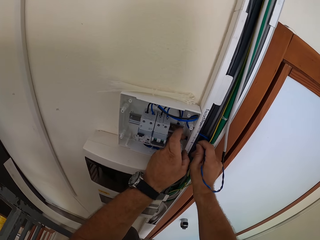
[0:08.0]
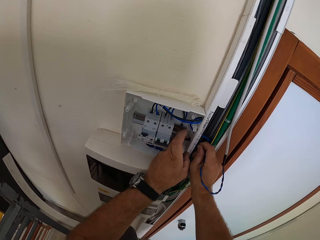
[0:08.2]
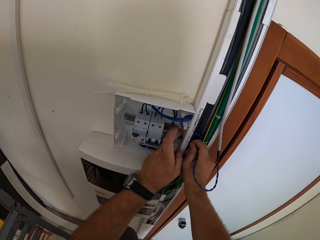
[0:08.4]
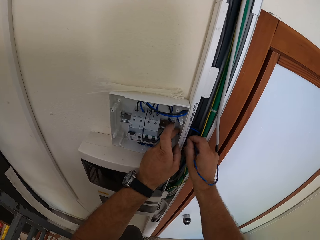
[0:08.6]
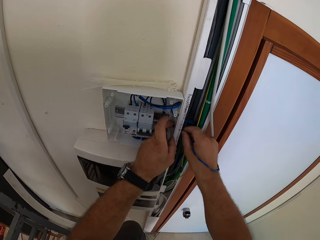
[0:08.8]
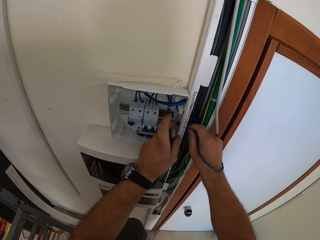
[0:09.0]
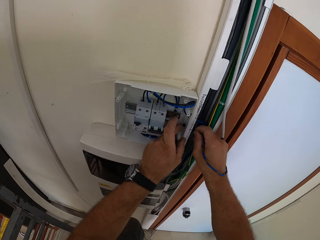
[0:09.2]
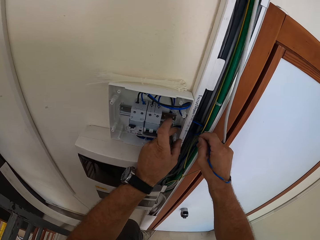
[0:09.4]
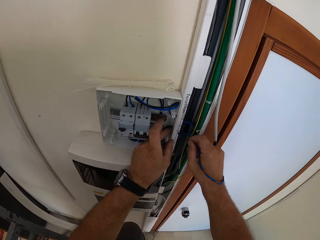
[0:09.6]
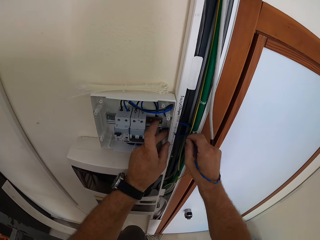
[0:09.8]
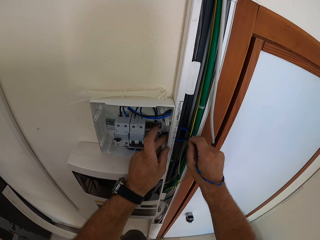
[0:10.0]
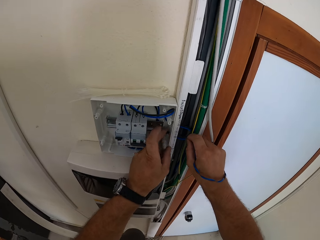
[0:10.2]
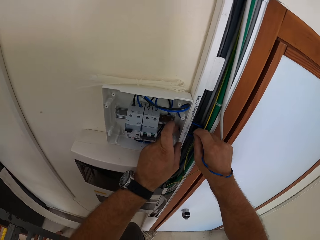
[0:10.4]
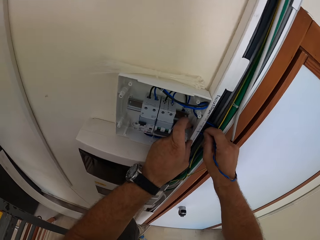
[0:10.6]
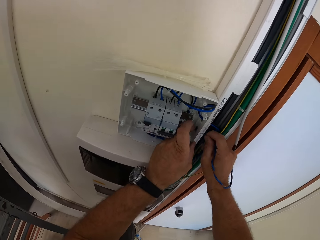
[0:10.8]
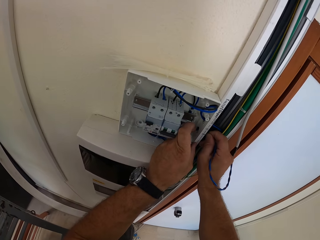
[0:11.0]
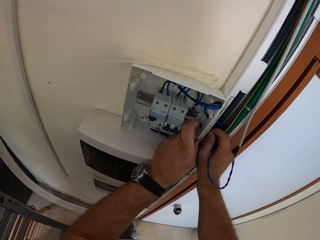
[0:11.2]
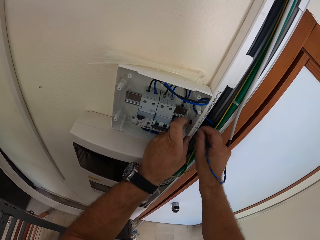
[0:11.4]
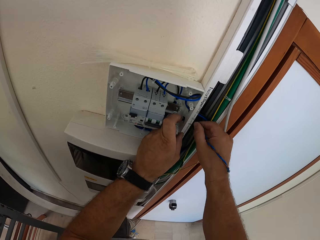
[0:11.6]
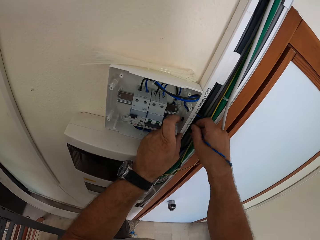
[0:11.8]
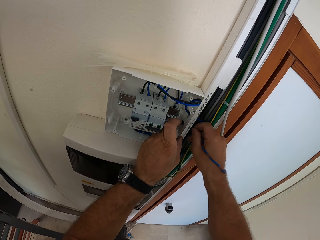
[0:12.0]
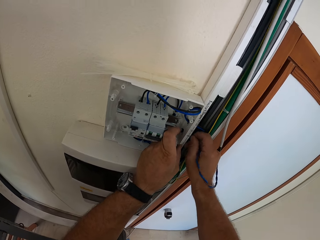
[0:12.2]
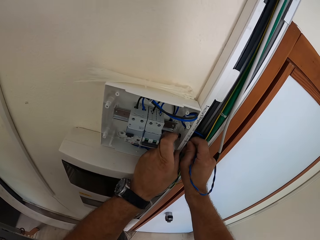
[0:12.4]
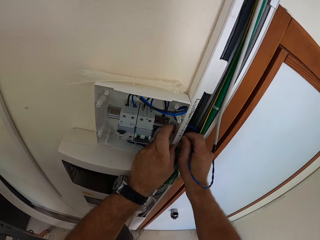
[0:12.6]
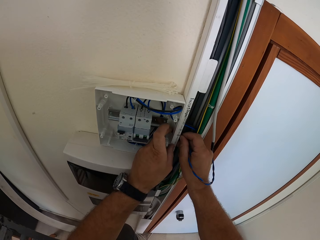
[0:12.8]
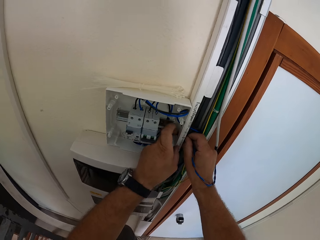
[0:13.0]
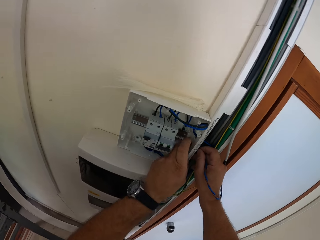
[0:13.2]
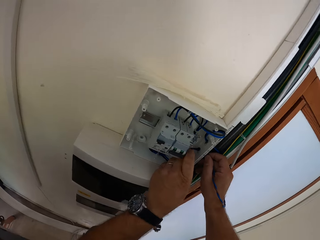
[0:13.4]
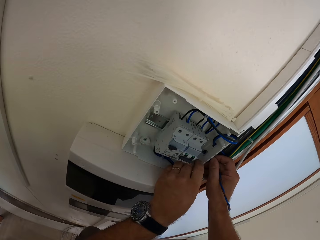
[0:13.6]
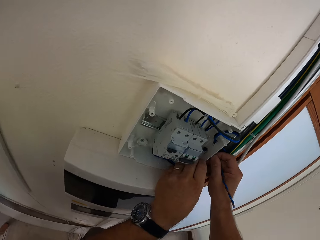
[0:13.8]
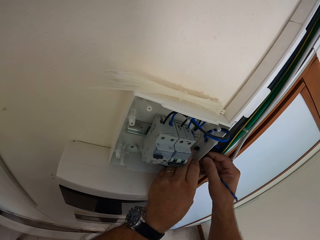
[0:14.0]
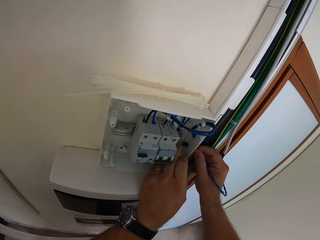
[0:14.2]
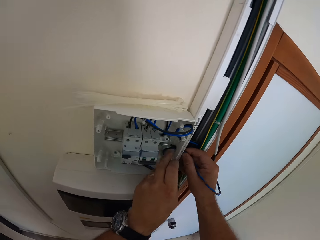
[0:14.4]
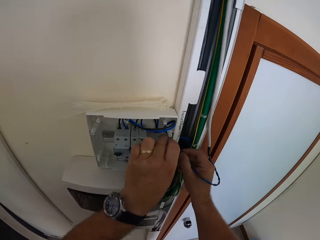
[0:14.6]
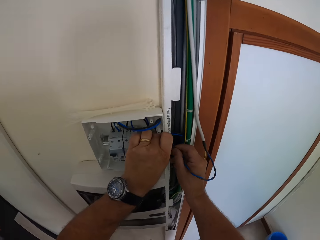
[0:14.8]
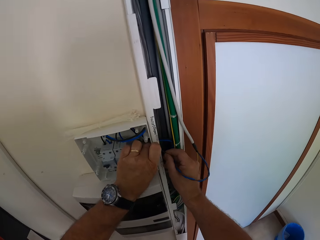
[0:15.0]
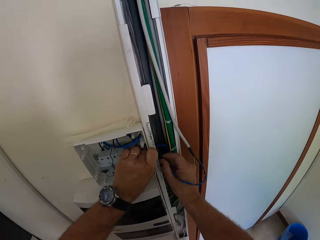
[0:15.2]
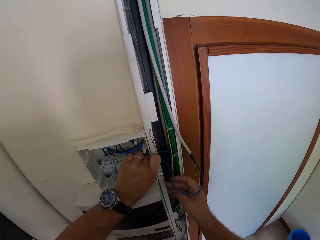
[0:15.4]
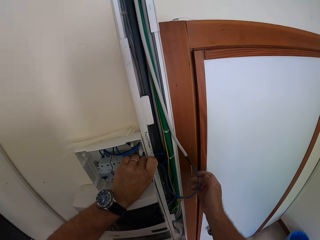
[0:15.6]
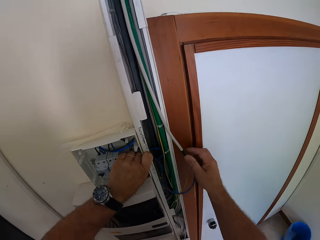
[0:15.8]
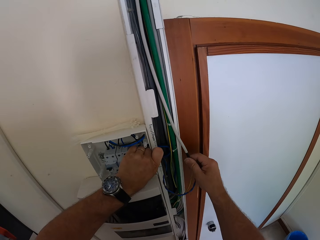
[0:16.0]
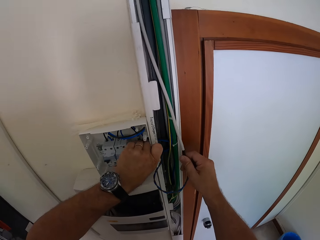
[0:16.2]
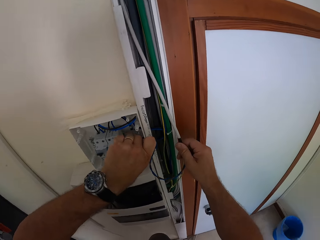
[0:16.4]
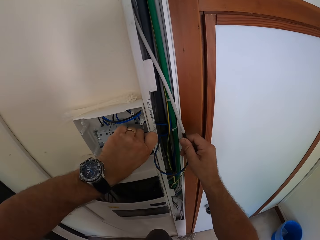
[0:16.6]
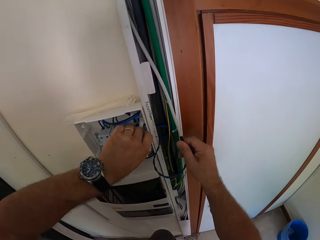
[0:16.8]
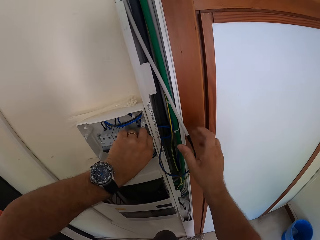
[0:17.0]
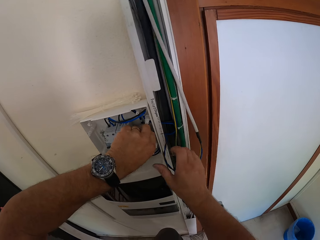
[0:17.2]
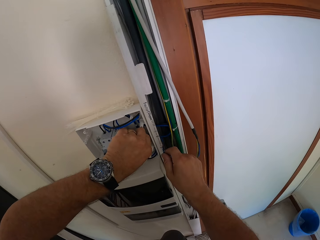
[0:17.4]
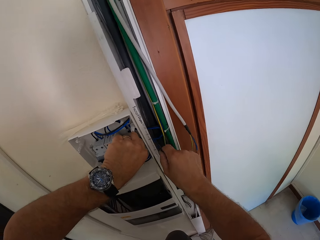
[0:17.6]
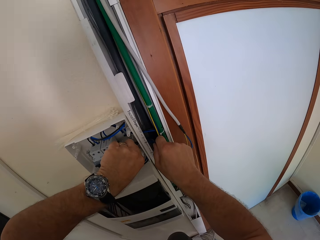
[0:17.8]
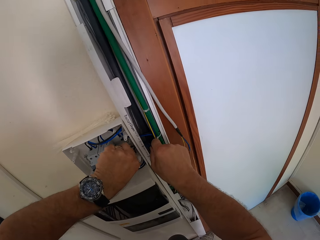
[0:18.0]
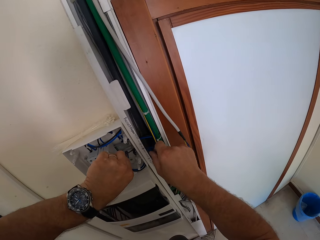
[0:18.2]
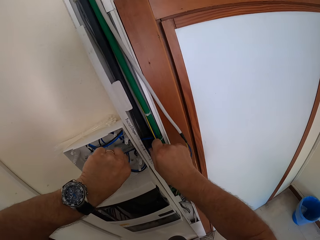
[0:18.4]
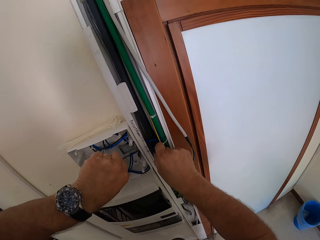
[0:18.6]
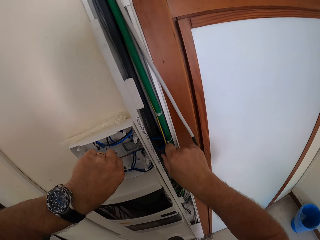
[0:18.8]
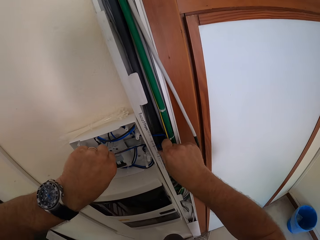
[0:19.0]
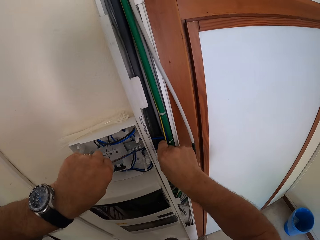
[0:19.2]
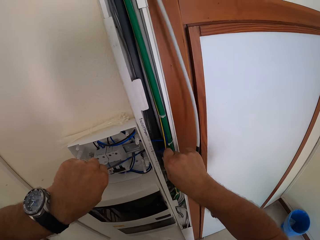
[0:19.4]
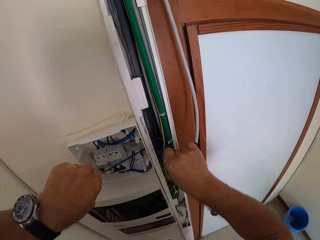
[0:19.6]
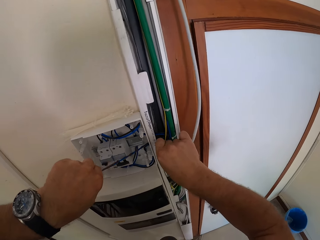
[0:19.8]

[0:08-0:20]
The camera wearer removes the cable from the circuit box. He inserts the cable into the circuit box. He dips his left hand into the circuit box. He adjusts the cable with his right hand. He pulls the cable into the circuit box with his left hand. He pushes the cable into the circuit box with his right hand.

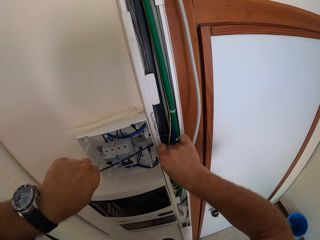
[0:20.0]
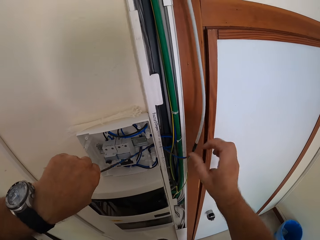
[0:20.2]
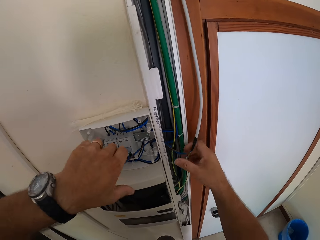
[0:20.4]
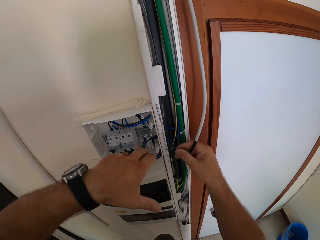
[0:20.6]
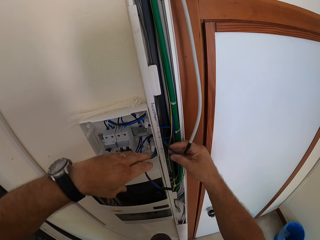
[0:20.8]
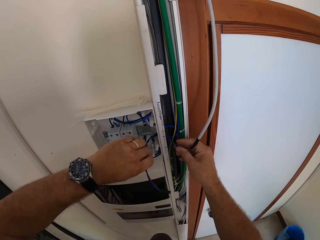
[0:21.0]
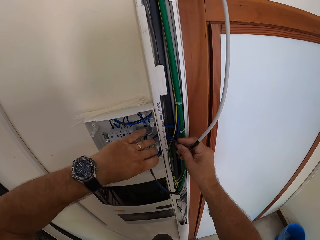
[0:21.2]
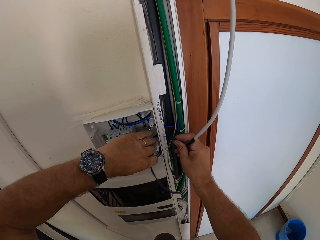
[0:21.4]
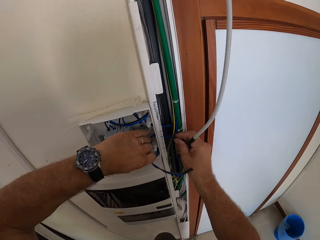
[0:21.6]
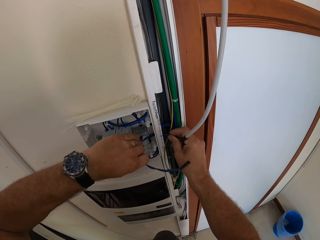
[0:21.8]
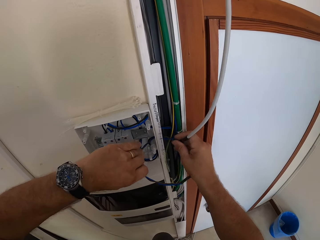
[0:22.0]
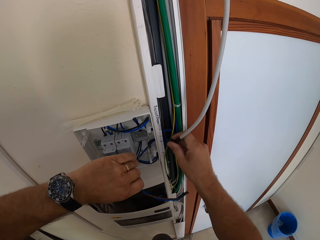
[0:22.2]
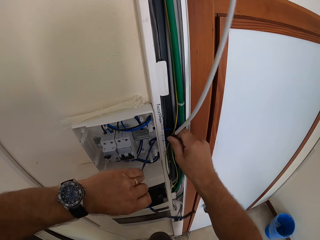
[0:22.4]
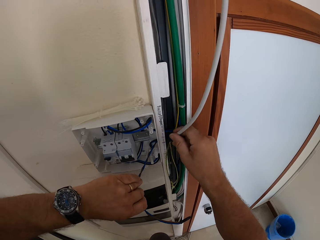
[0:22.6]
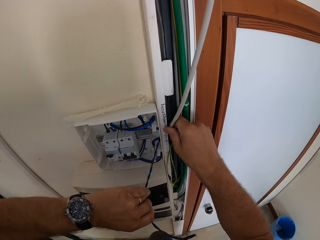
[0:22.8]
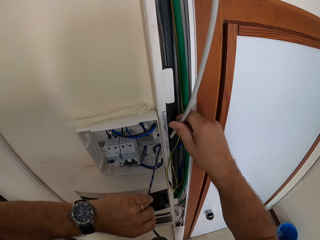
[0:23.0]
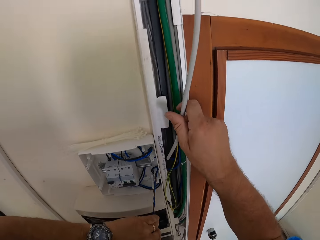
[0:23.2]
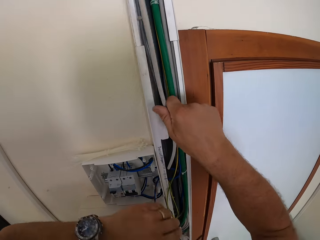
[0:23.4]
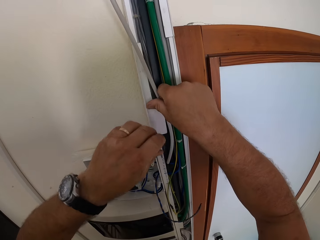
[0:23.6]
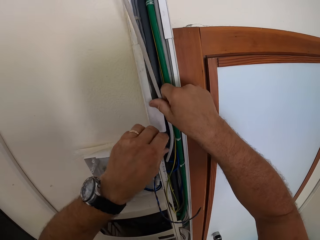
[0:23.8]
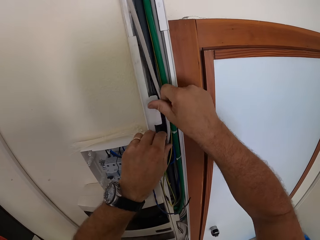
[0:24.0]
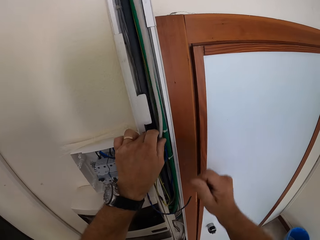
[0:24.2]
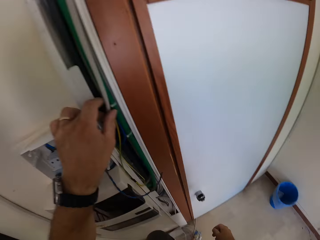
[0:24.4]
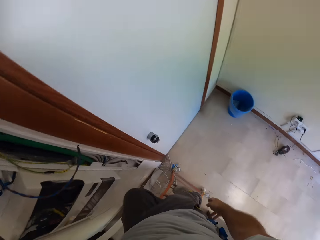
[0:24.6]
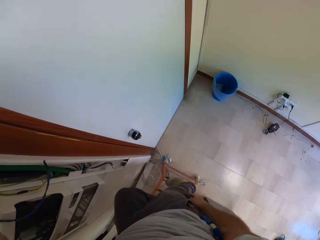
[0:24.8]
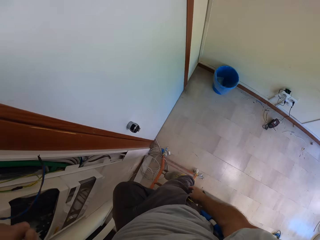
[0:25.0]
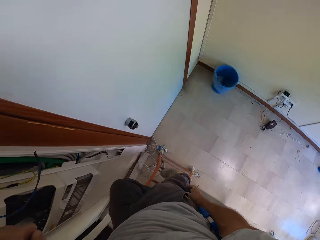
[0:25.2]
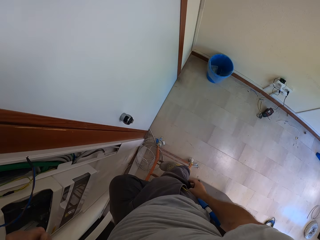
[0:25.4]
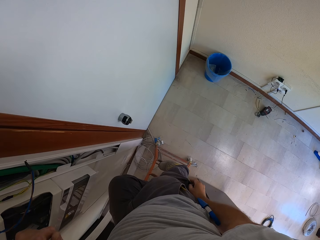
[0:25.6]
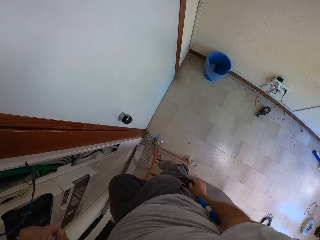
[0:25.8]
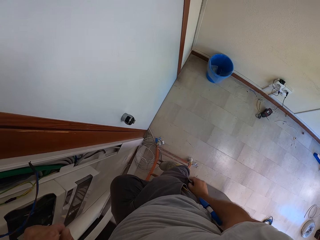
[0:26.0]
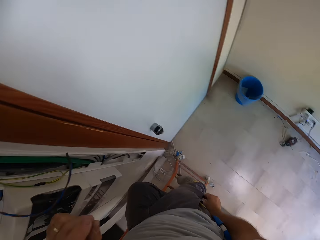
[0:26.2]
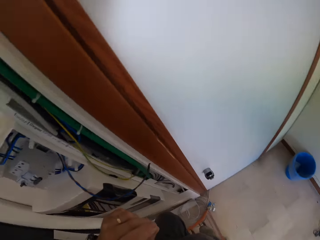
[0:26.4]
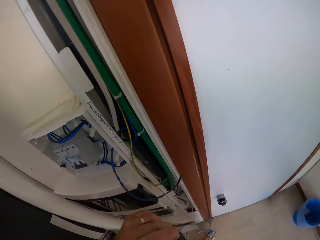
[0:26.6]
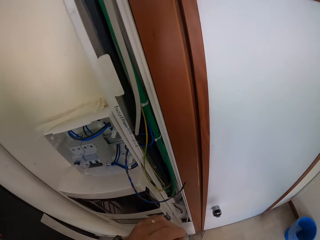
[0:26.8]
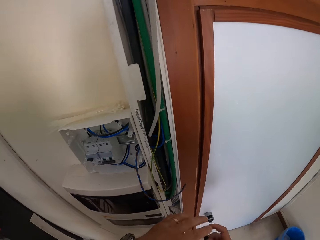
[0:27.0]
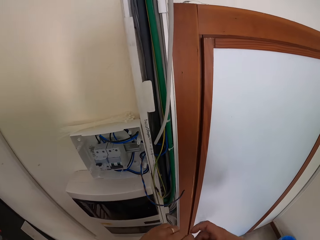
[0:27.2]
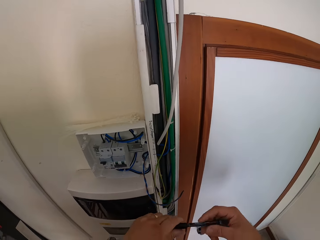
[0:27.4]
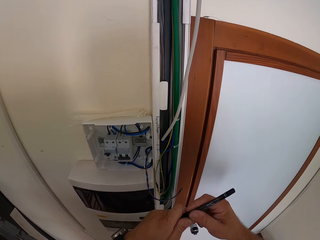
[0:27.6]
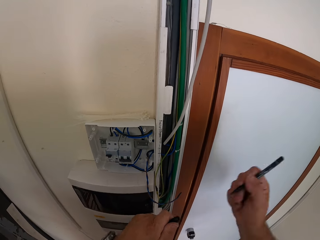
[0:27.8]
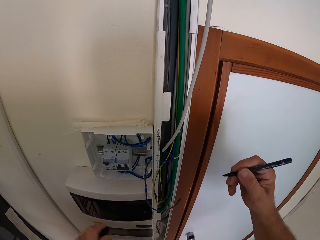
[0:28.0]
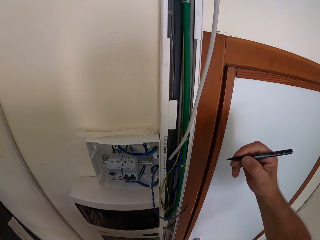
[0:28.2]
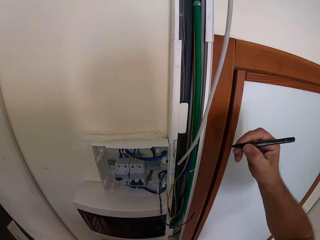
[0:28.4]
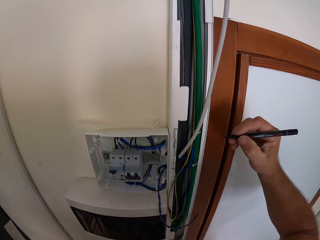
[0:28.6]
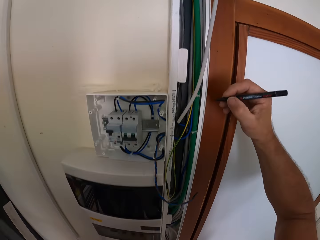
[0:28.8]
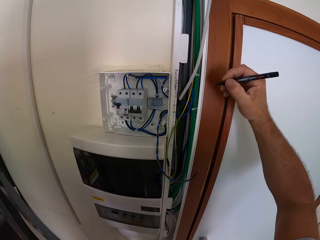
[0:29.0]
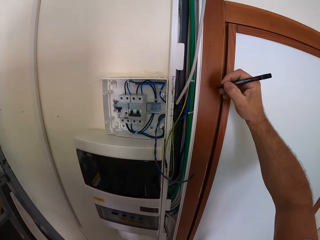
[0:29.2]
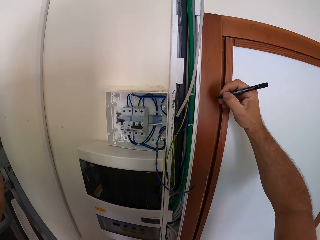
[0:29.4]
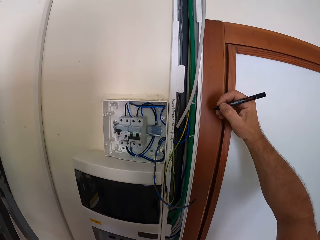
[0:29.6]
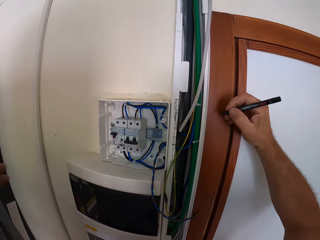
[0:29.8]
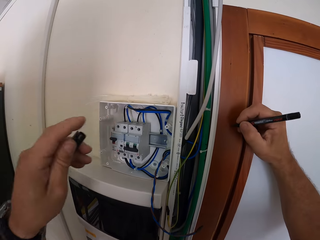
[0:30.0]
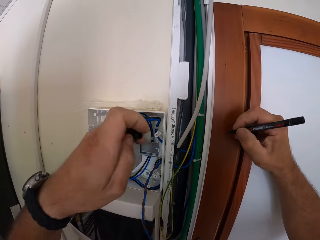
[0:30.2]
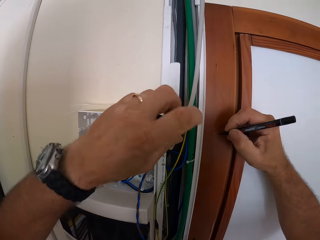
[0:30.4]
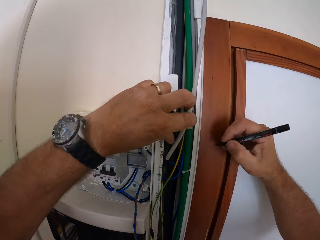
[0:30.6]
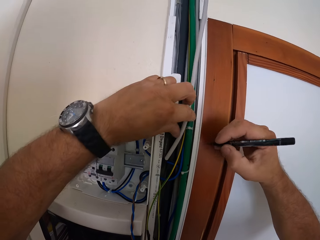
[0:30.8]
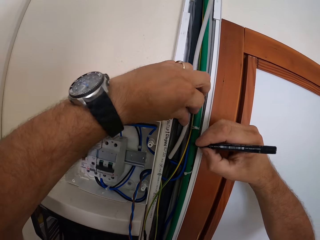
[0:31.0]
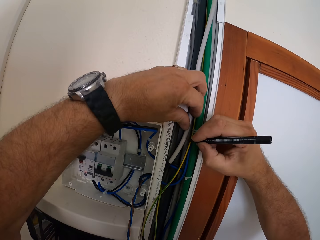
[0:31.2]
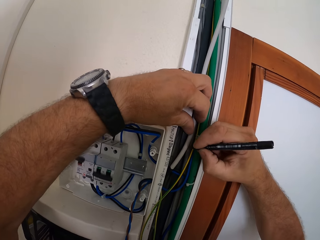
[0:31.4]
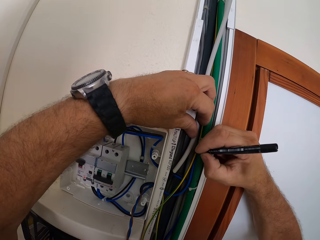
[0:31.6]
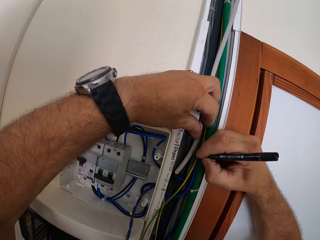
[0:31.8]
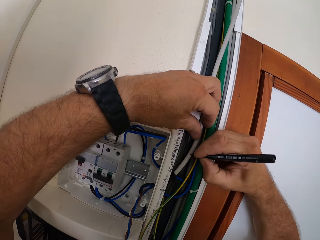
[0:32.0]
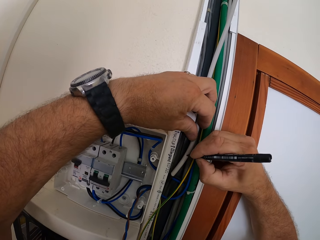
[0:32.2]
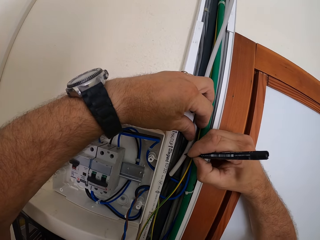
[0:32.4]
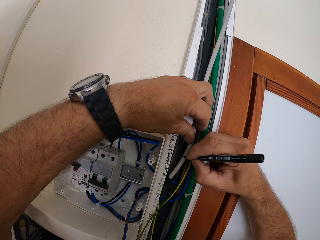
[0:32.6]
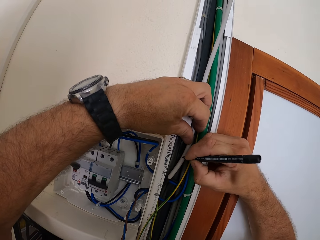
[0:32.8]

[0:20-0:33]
The camera wearer pulls the cable with both hands. He fits the cable into the conduit. He aligns the wire. He touches his trousers. He holds a marker or pen. He removes the marker from the lid. He holds the cable with his left hand. He writes on the cable with the pen.
